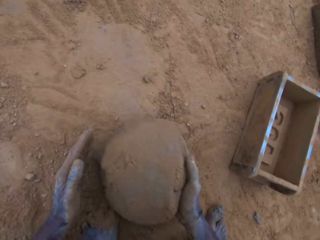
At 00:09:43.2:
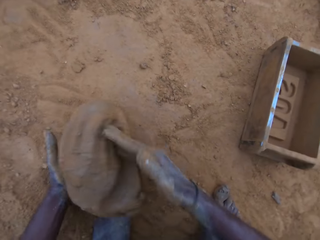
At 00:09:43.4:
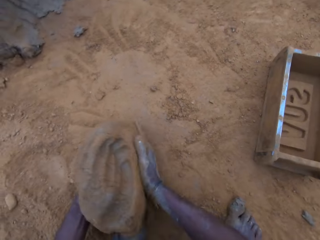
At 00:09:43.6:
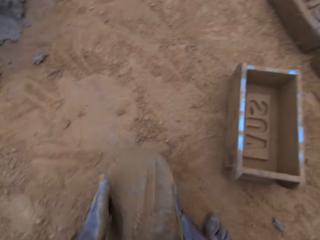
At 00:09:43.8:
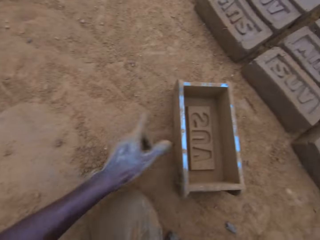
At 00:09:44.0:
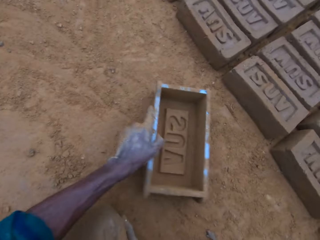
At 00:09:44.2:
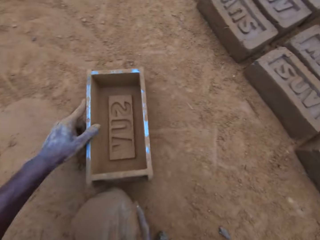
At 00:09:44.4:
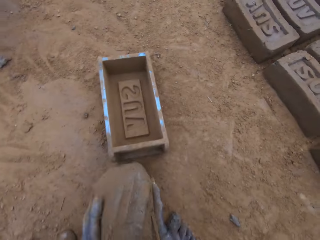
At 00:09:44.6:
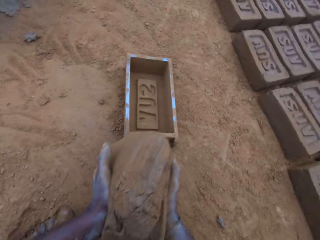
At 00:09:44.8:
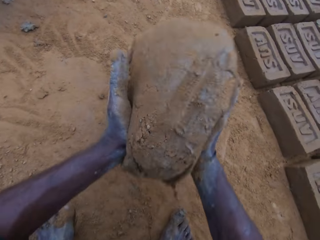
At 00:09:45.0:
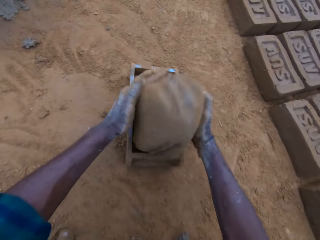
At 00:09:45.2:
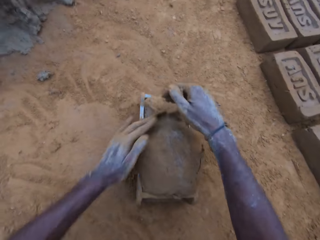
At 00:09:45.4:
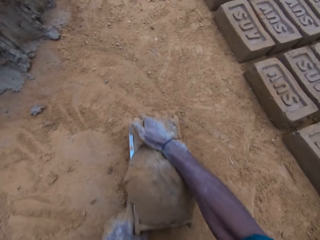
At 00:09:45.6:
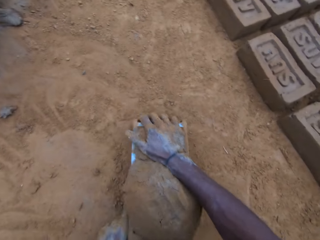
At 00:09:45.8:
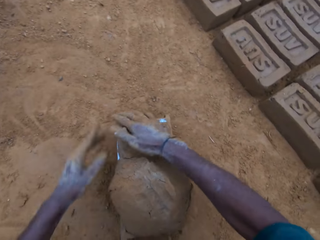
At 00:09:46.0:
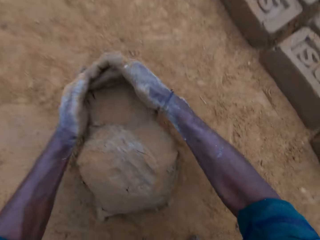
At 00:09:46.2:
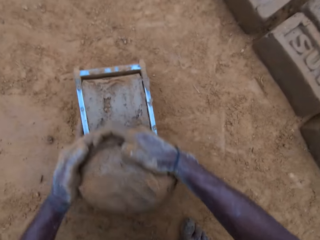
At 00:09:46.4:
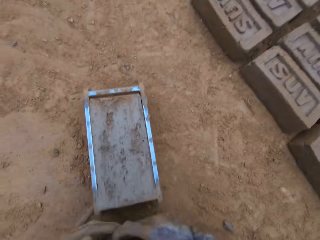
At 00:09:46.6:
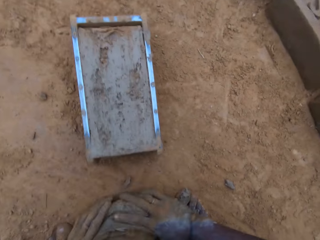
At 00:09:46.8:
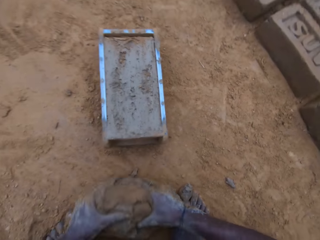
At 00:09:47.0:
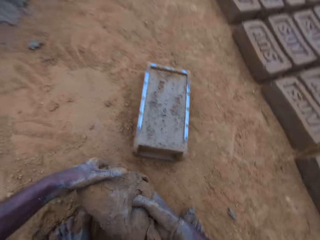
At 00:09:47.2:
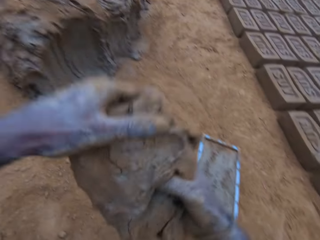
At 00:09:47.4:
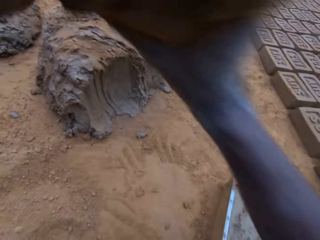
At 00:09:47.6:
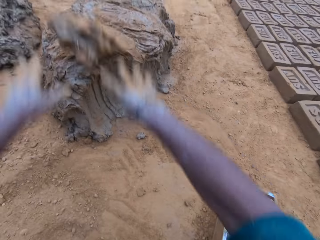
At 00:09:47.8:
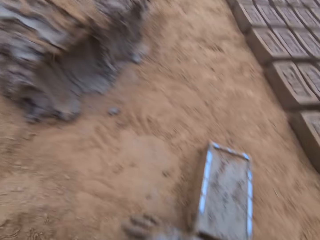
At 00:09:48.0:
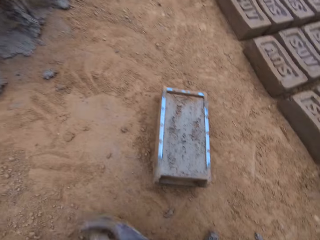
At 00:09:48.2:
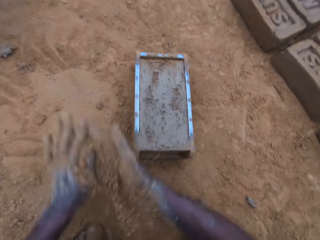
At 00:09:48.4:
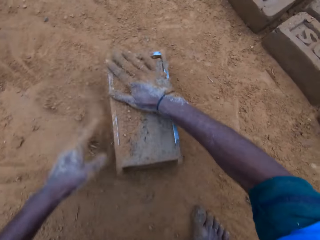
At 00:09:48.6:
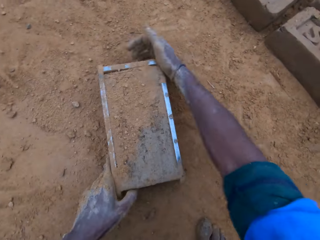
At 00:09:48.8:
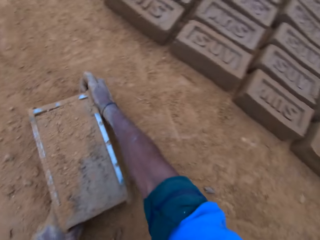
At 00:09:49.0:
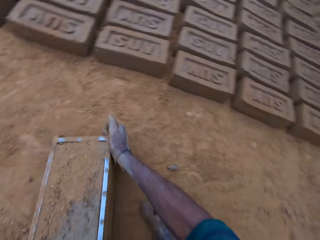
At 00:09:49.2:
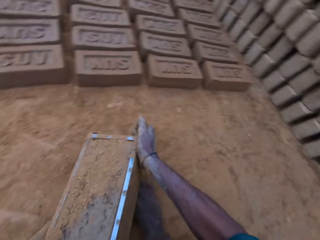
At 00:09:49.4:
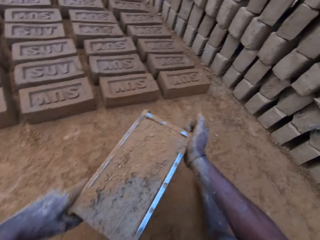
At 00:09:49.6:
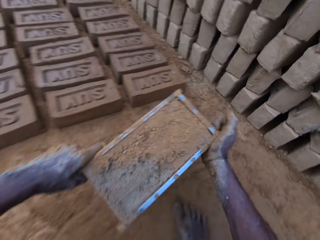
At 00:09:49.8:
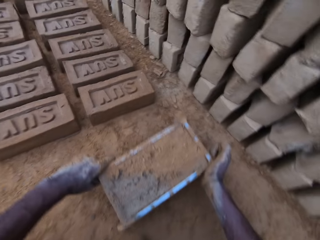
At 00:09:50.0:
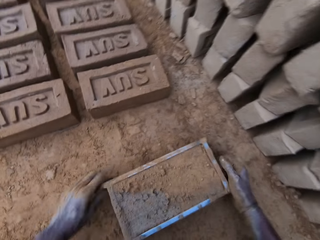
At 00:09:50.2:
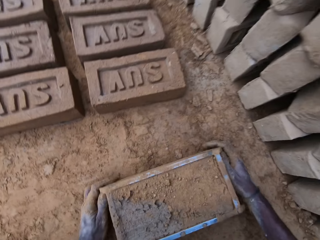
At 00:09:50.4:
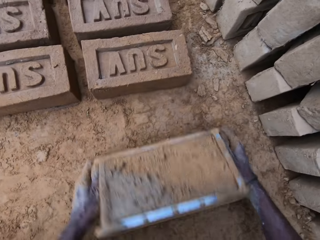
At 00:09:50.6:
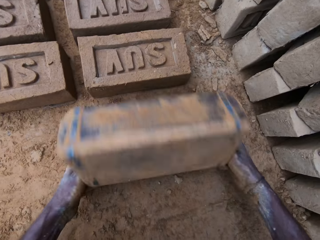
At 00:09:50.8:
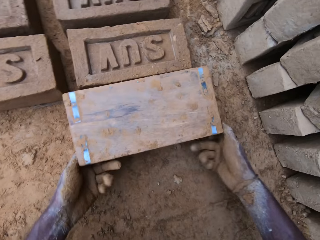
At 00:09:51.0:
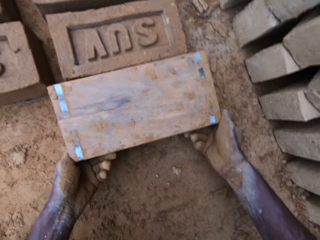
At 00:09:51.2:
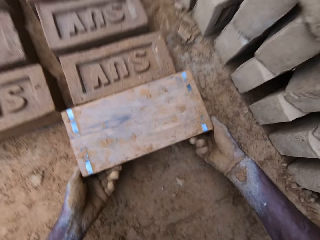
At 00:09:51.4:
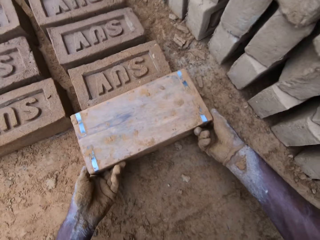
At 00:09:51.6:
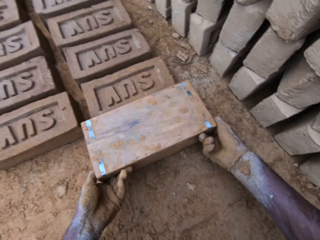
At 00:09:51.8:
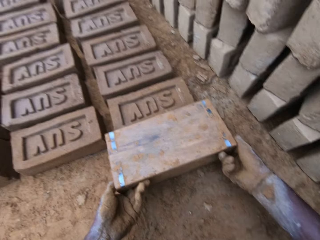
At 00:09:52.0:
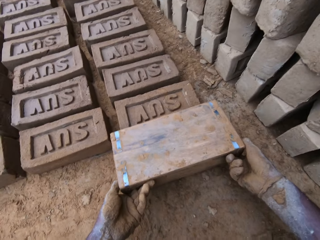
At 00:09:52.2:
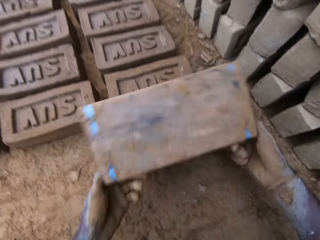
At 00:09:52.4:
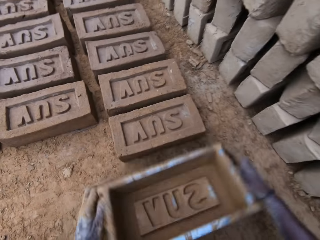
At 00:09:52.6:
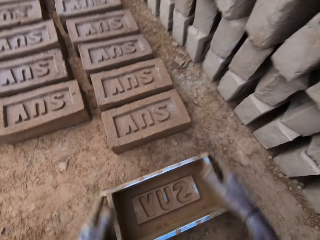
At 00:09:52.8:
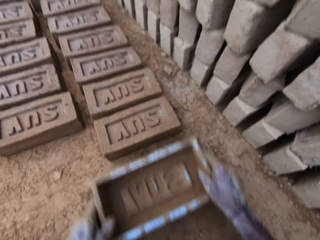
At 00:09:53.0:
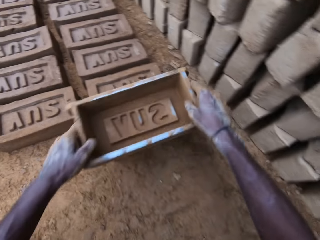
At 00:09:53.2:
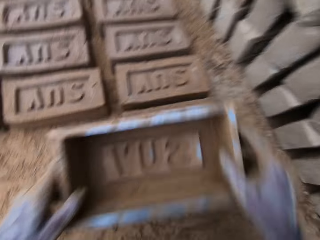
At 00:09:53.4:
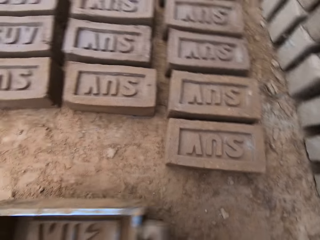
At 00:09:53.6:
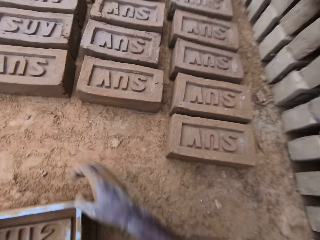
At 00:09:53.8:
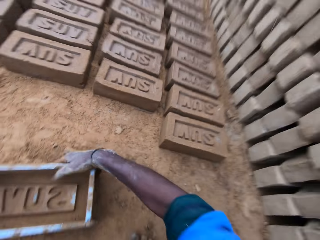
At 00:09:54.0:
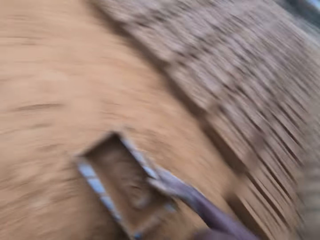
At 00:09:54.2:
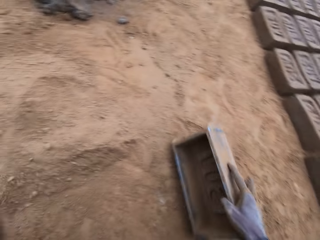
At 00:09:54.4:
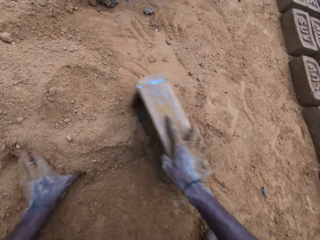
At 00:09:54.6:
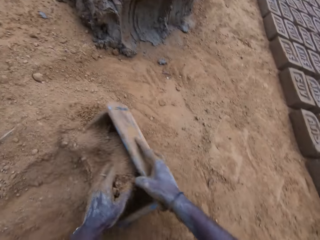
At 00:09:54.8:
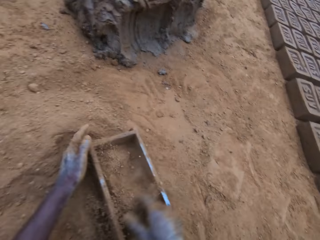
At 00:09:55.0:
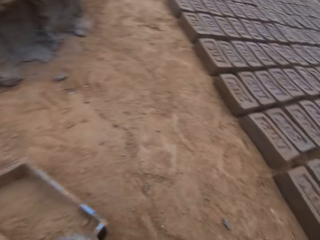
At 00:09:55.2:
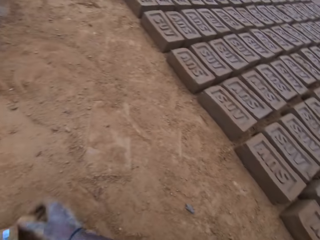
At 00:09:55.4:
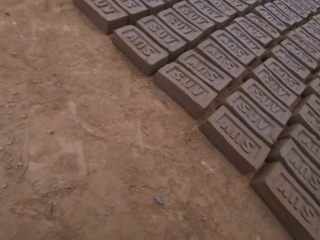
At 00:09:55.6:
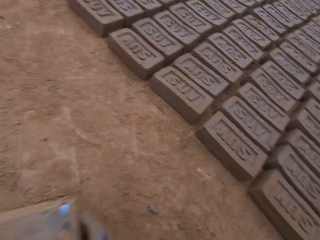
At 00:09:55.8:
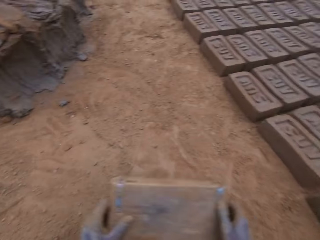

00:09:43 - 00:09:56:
The camera wearer carries the mortar or mud from the ground. They pull the mold closer. They drop the mortar in the mold. They compress the mud in the mold. They level the mortar in the mold. They cut the mud from the mold. They carry the excess mortar from the ground and throw the excess mortar. They wipe hands with soil or sand. They sprinkle the soil on the mold and spread the soil in the mold. They carry the mold. They drop the mold beside molded blocks. They turn the mold upside down. They remove the mold from the block gently. They drop the mold on the ground. They take the mold. They hold a brick on the ground with the mold. They drop the mold. They wipe the mold in the soil. They fill the sand in the mold.

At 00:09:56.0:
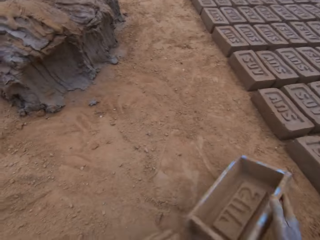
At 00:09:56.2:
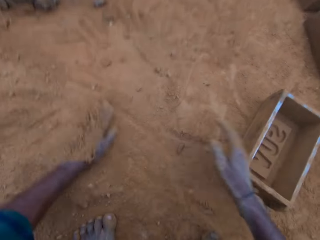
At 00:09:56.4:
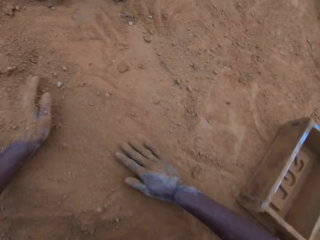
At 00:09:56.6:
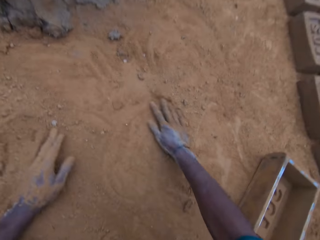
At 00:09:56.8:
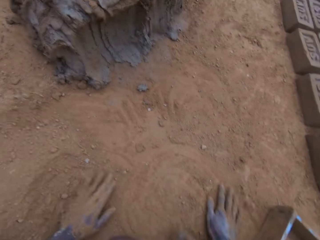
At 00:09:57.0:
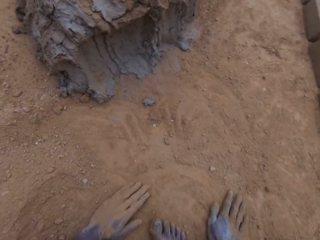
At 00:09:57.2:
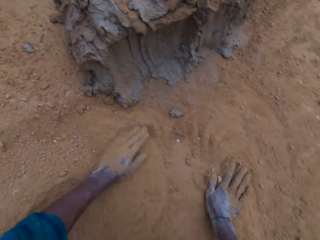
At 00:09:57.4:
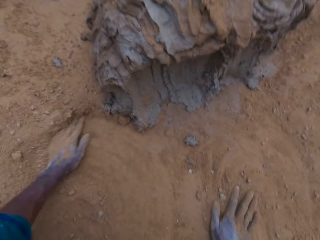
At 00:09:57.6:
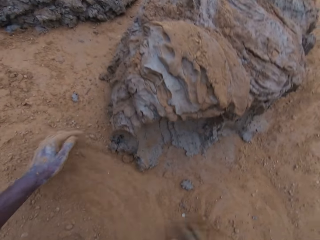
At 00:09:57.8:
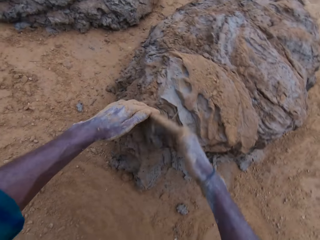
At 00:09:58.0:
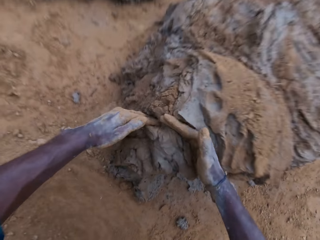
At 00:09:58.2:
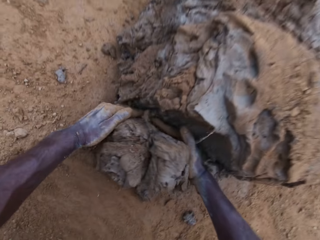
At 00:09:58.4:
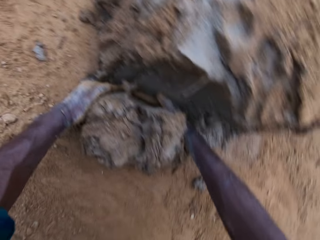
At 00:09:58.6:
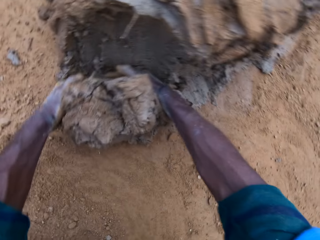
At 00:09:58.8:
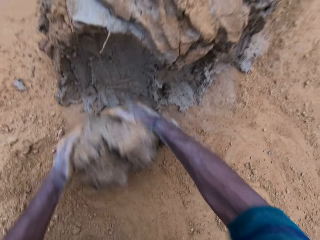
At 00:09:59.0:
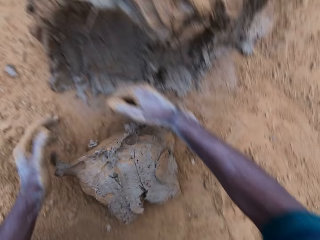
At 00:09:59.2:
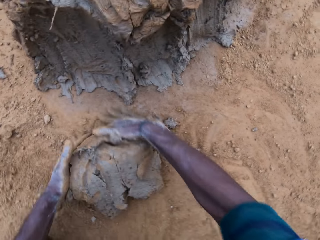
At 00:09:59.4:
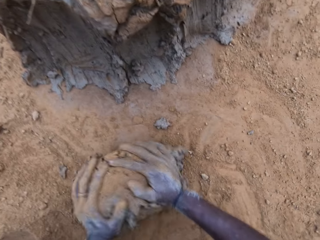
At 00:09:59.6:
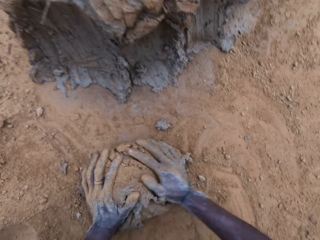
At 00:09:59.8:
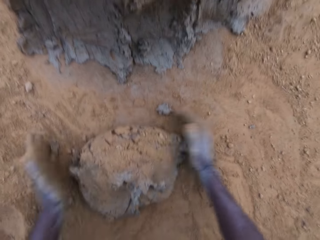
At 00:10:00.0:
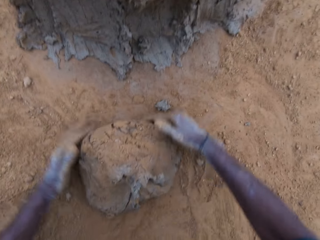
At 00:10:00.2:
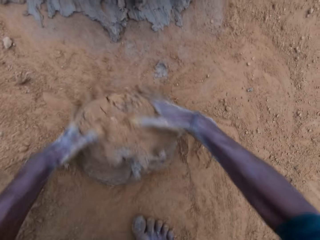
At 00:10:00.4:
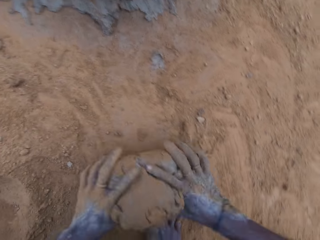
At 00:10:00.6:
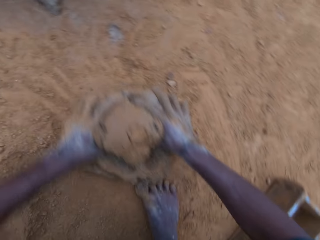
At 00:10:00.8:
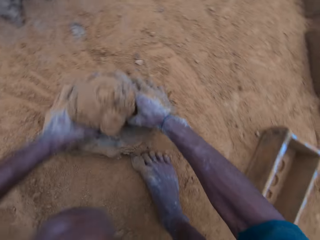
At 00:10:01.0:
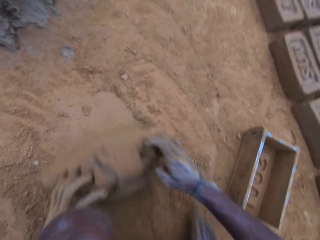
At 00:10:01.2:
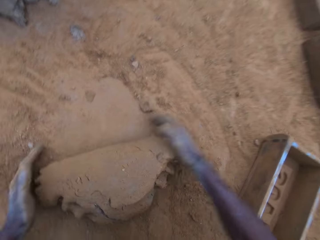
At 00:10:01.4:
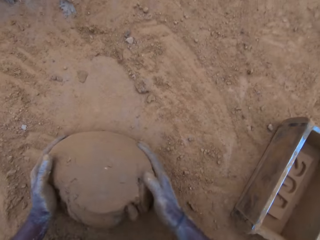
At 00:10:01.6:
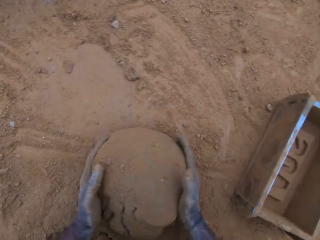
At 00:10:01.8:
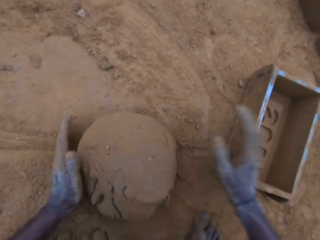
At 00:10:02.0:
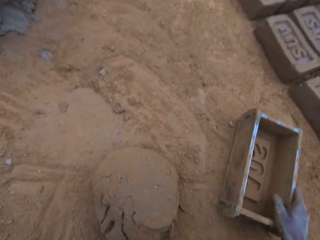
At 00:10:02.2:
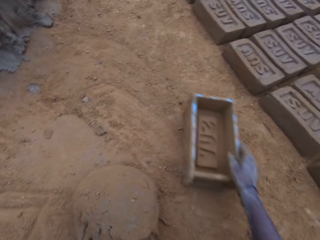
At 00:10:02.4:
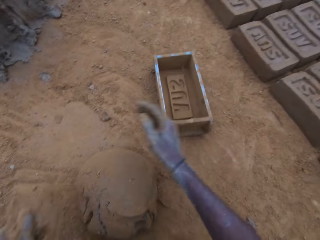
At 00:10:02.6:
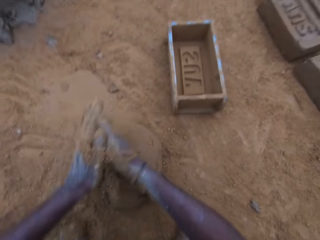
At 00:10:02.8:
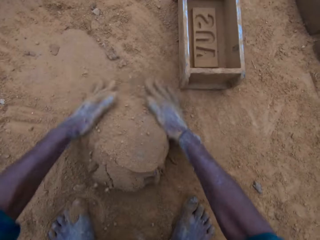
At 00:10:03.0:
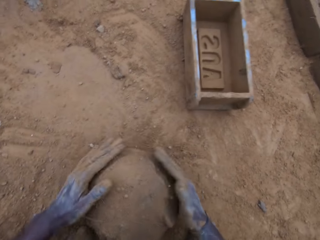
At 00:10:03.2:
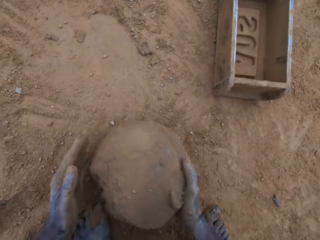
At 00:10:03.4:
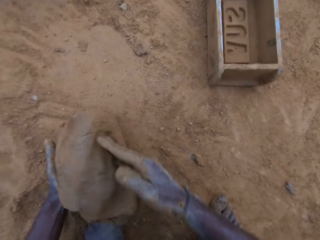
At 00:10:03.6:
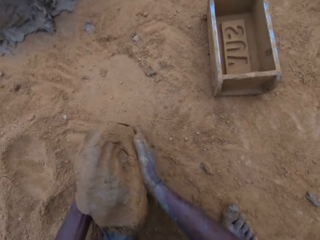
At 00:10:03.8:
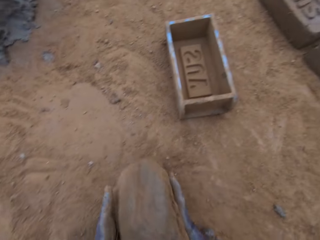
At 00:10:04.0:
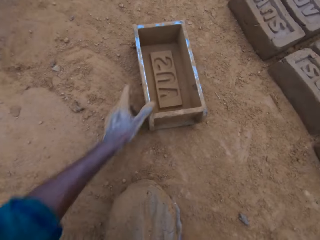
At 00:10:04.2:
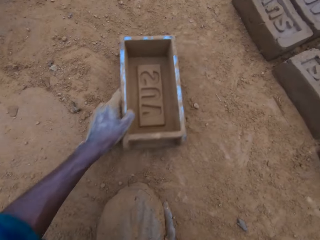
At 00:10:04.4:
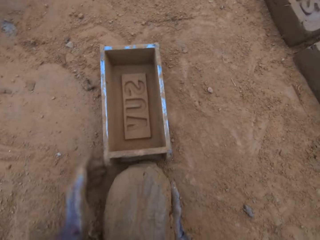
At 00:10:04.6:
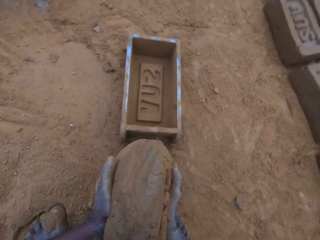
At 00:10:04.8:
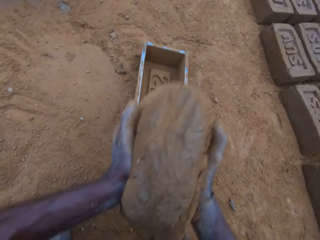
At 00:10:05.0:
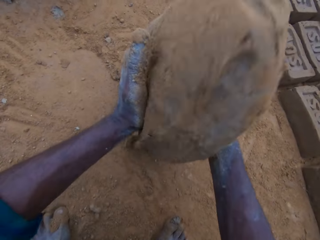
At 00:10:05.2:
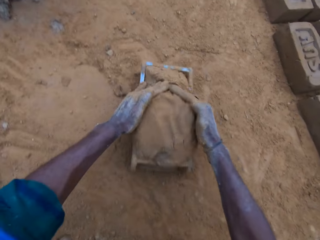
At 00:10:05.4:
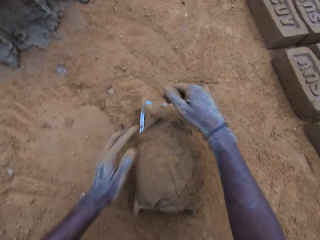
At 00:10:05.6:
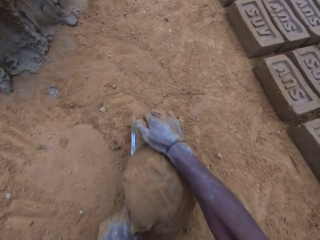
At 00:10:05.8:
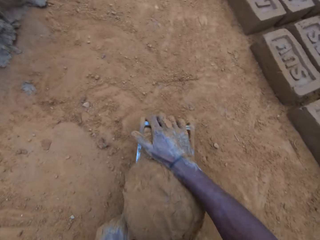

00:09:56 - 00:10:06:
The camera wearer pours the sand in the mold away. He drops the mold. He spreads soil on the ground. He rubs his hands on the ground. He scoops mortar or mud with his hands. He rolls the mud on the ground. He mixes the mortar on the ground with his hands. He pushes the mold on the ground. He sprinkles the soil over the mud on the ground. He carries the mortar from the ground. He pulls the mold closer. He drops the mud in the mold.
